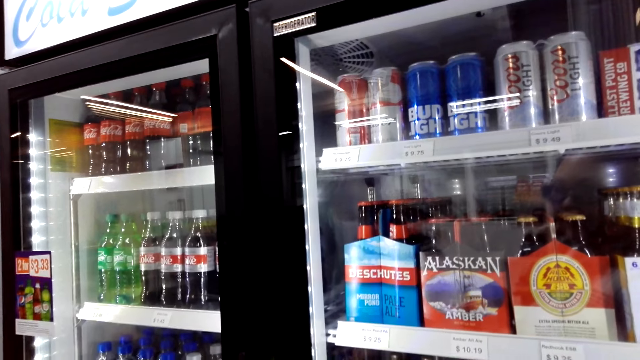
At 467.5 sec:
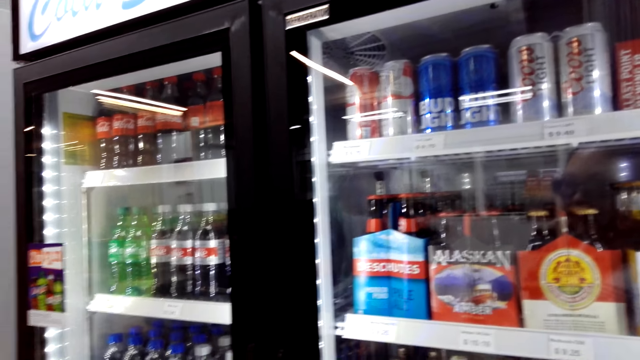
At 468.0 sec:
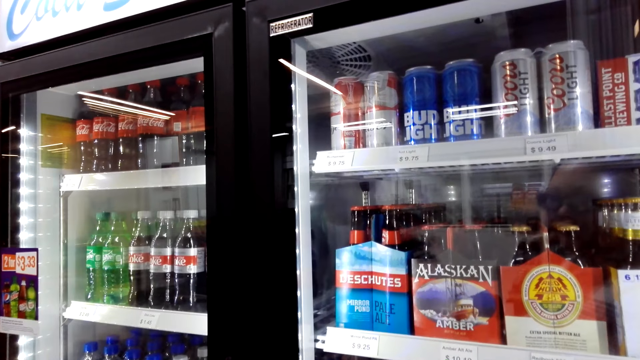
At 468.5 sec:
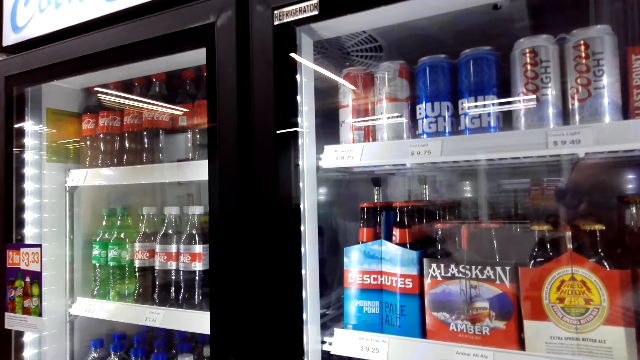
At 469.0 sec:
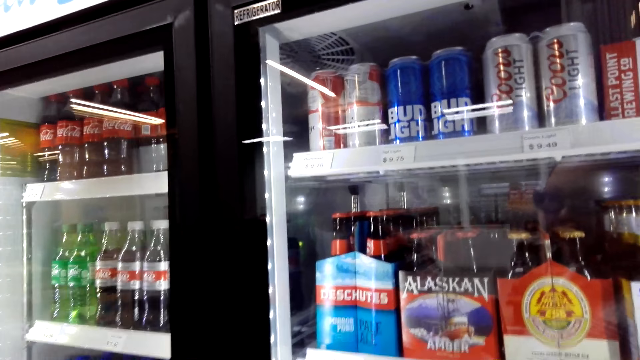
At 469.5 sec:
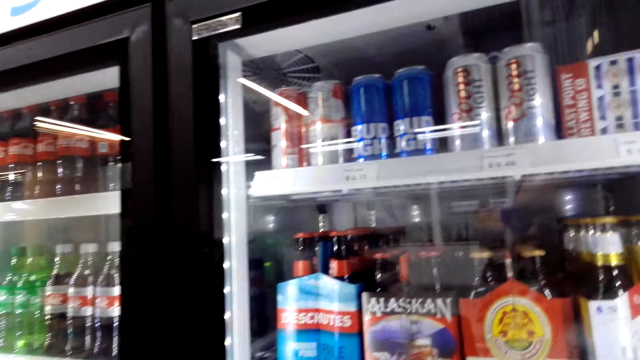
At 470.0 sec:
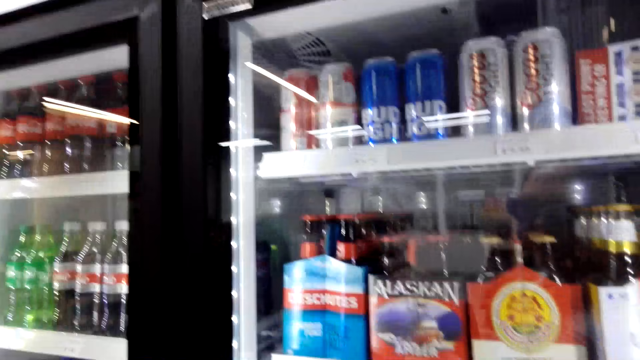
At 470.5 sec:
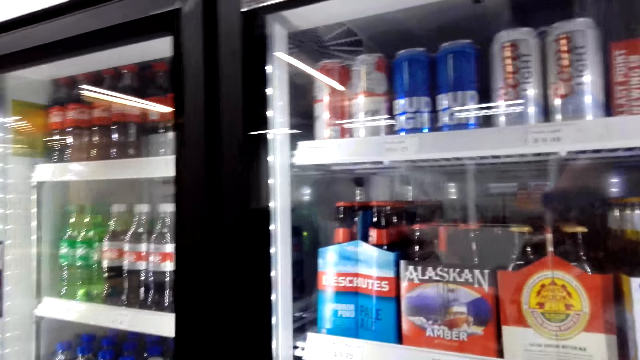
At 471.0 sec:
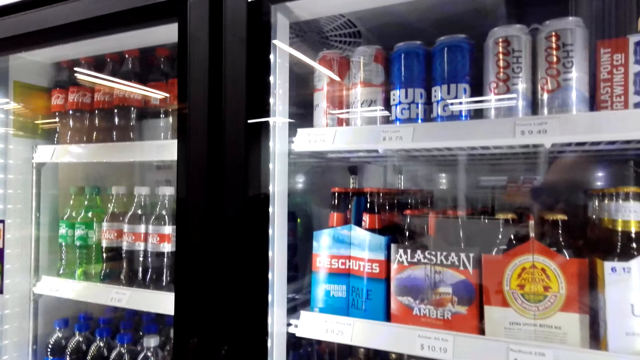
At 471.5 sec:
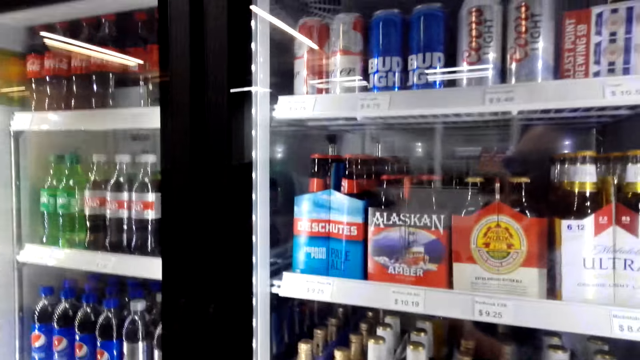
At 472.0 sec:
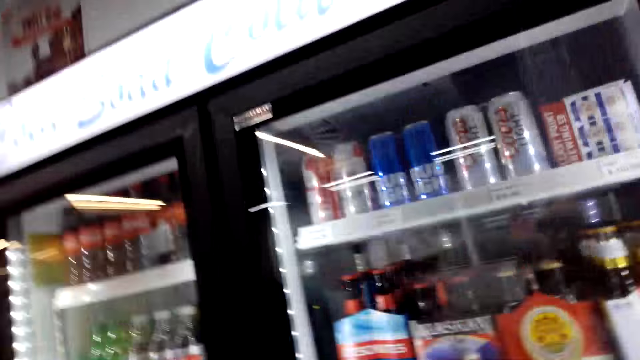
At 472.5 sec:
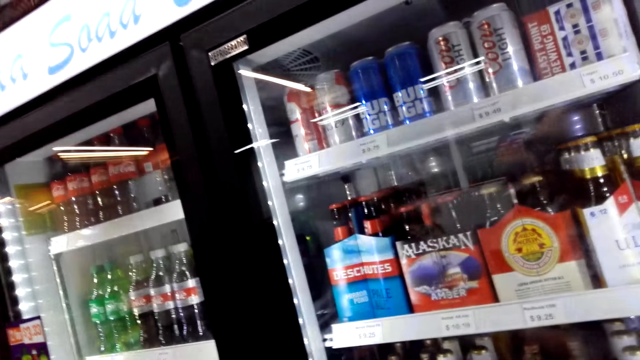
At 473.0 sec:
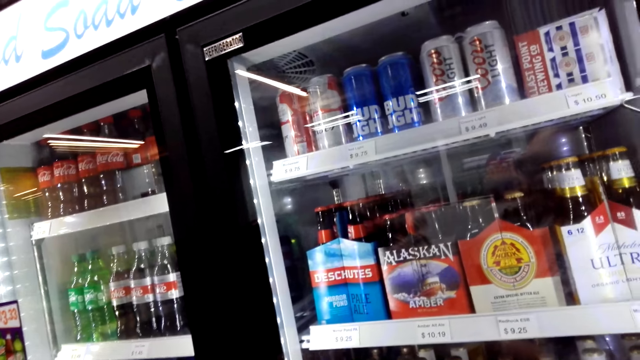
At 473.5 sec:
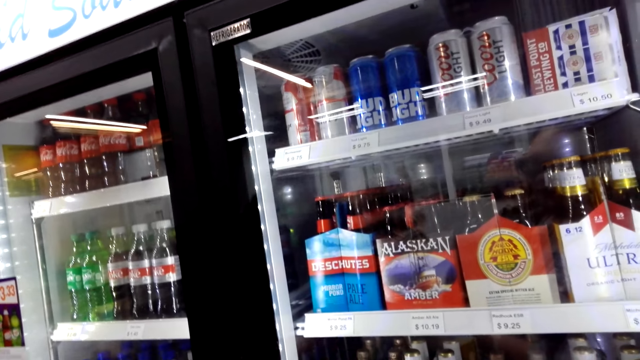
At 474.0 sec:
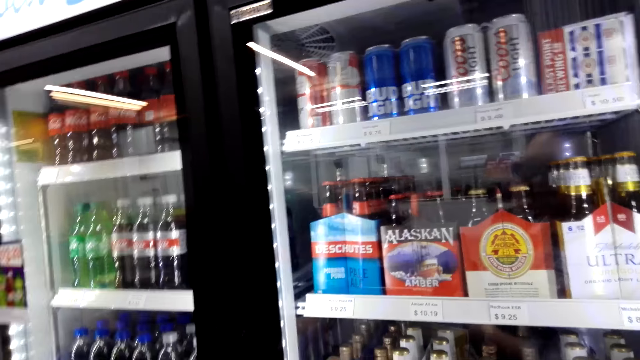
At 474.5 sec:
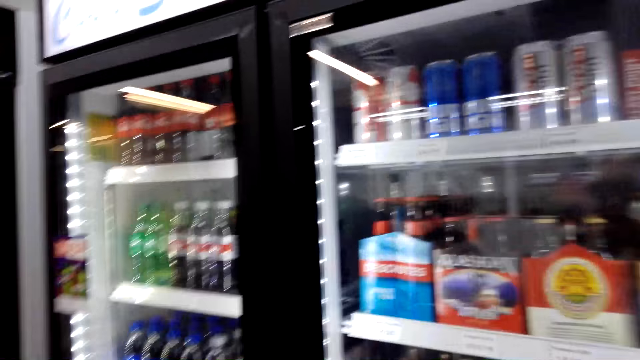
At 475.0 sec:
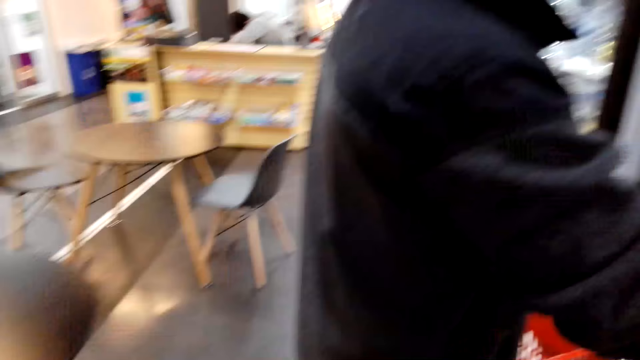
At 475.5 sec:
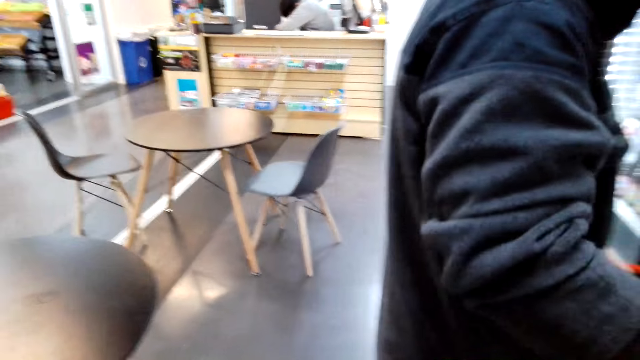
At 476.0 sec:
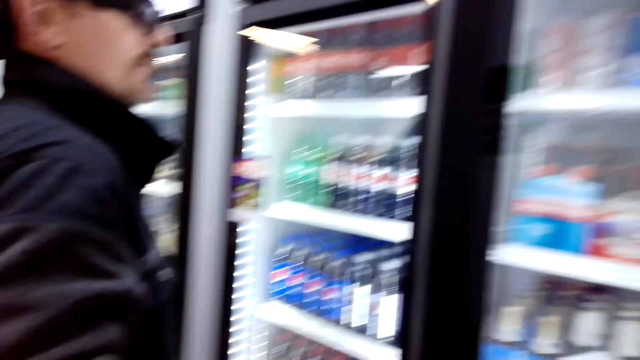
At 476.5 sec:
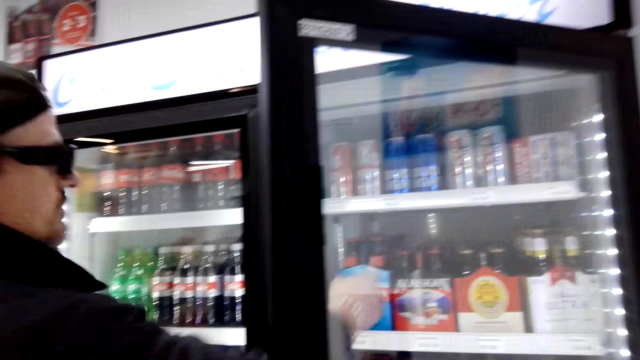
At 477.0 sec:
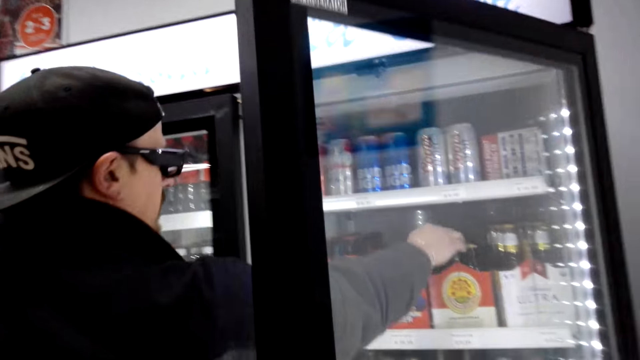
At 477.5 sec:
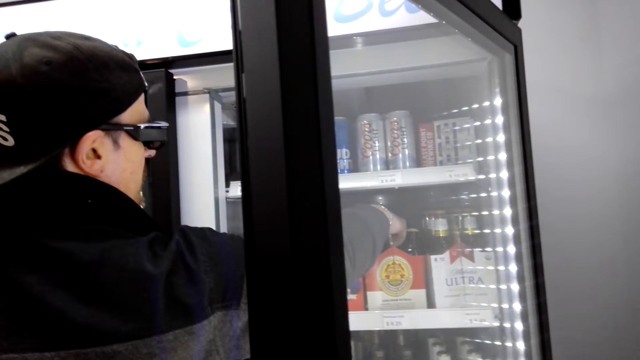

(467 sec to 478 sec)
A man opens the refrigerator.

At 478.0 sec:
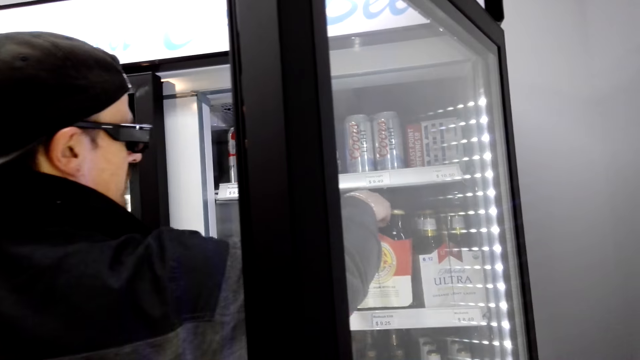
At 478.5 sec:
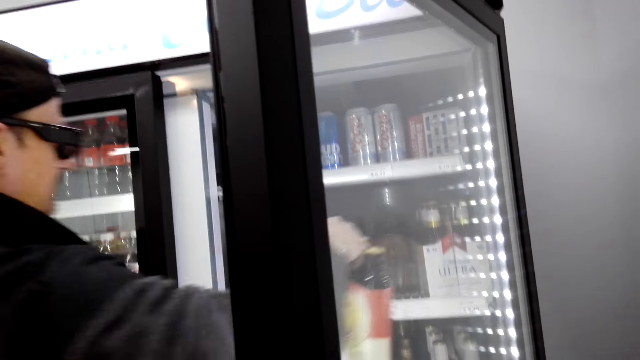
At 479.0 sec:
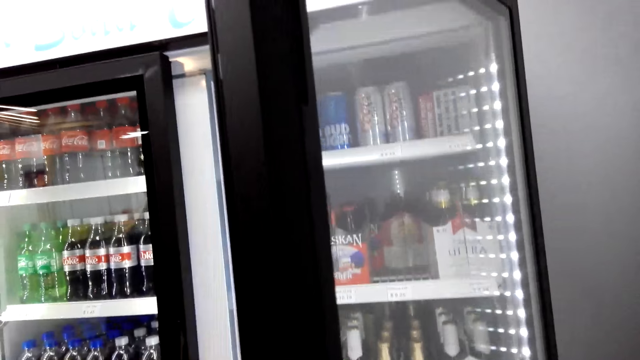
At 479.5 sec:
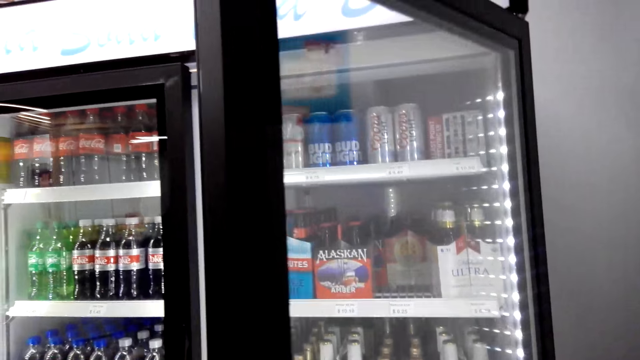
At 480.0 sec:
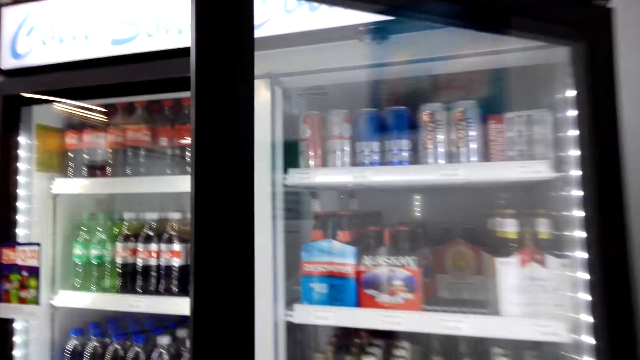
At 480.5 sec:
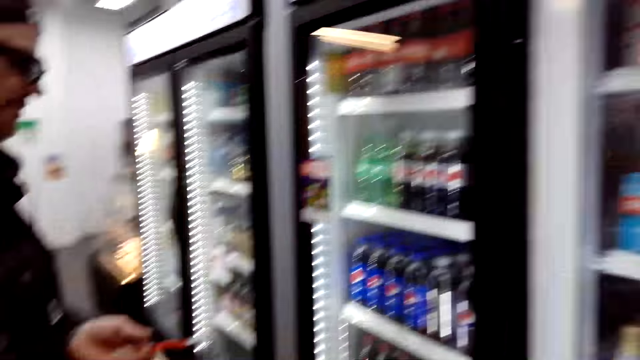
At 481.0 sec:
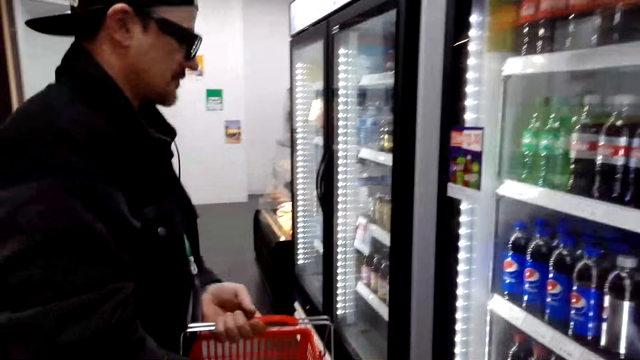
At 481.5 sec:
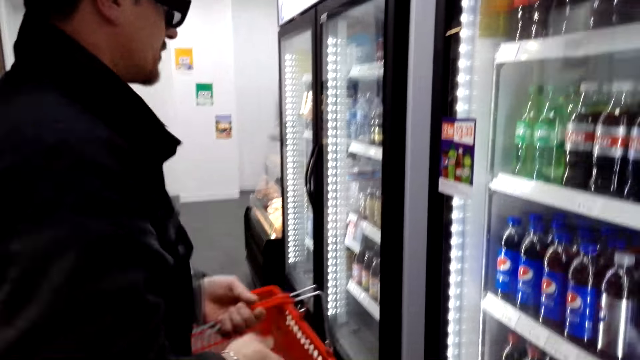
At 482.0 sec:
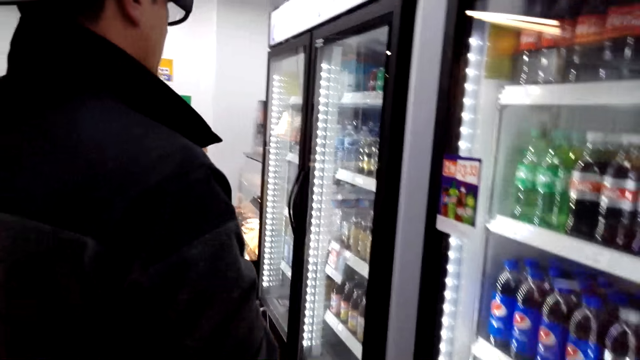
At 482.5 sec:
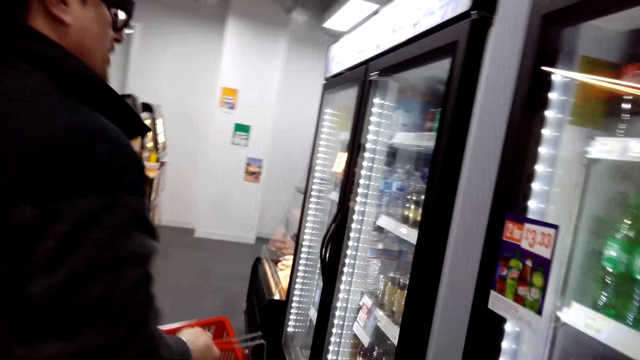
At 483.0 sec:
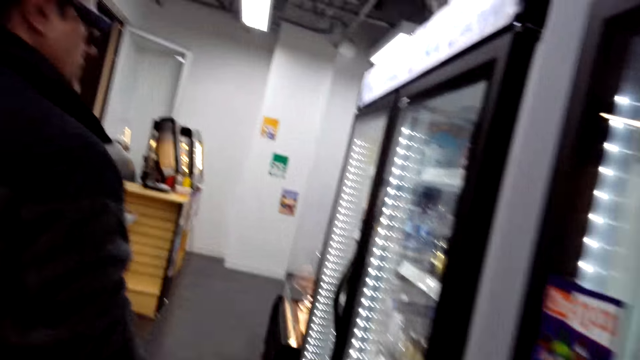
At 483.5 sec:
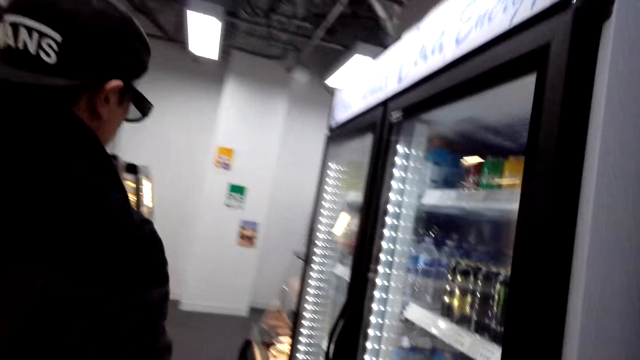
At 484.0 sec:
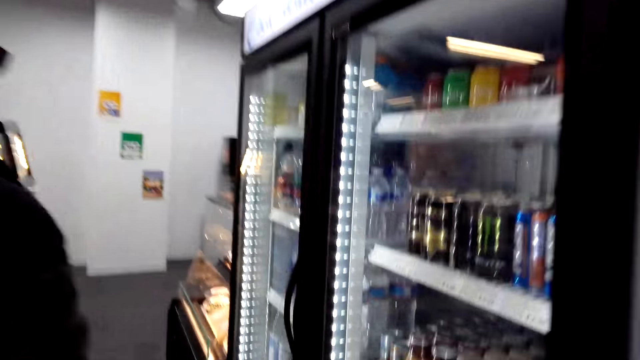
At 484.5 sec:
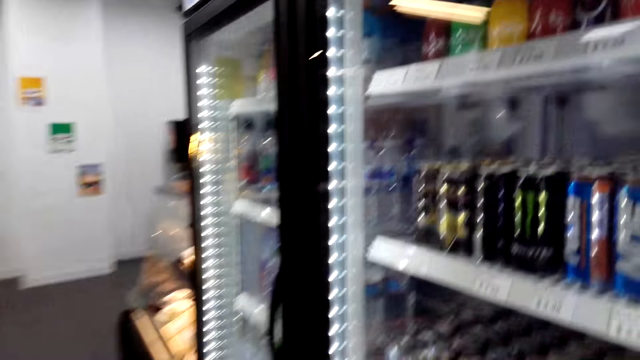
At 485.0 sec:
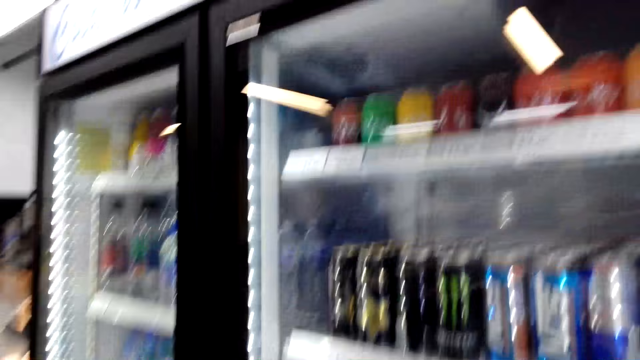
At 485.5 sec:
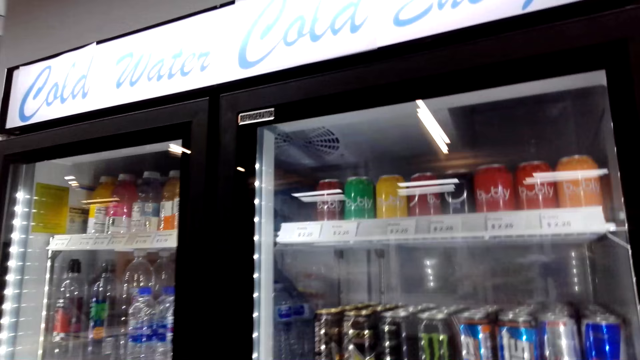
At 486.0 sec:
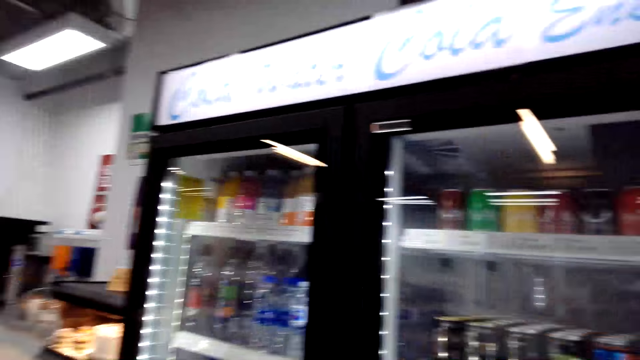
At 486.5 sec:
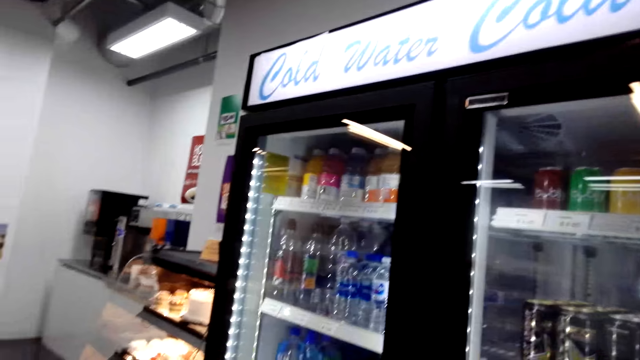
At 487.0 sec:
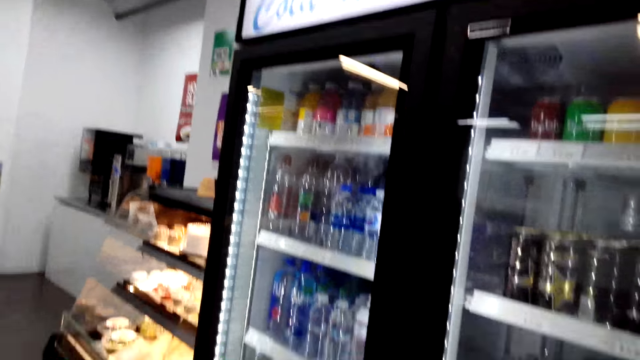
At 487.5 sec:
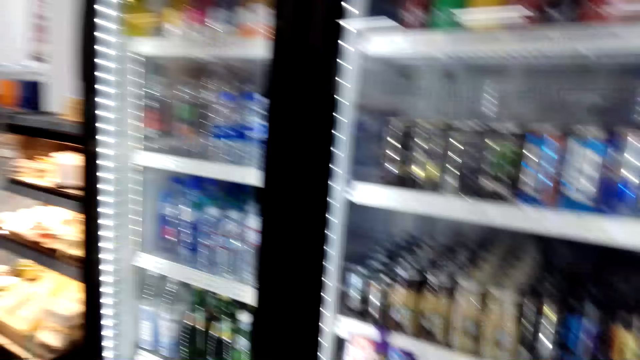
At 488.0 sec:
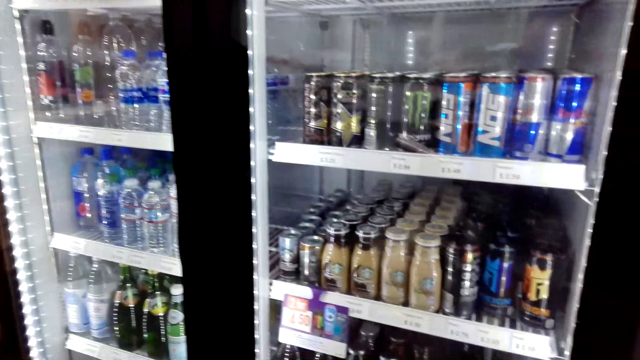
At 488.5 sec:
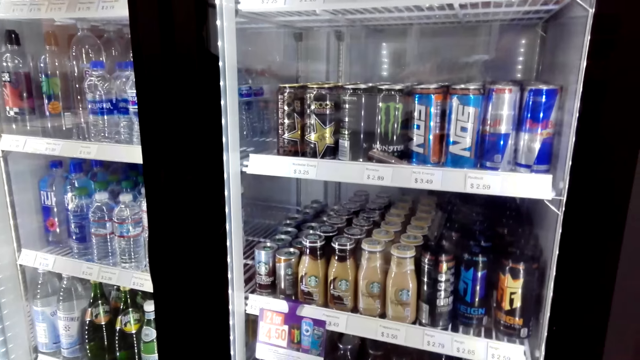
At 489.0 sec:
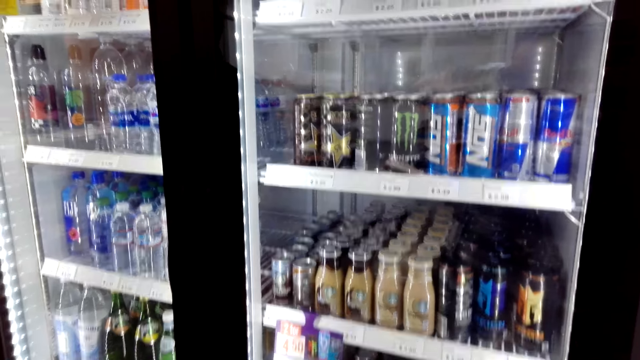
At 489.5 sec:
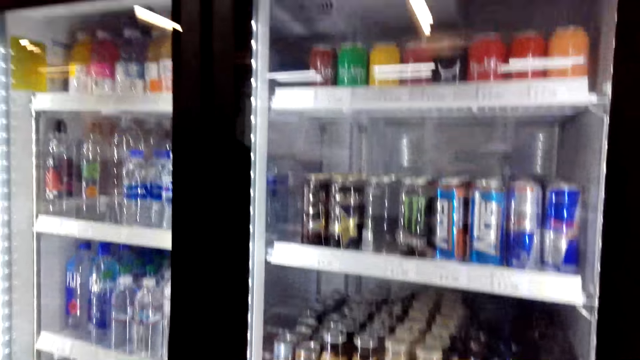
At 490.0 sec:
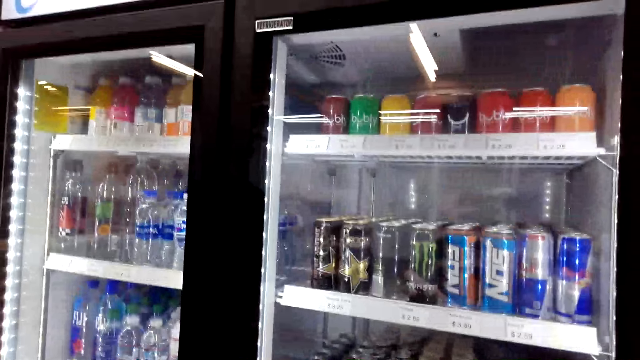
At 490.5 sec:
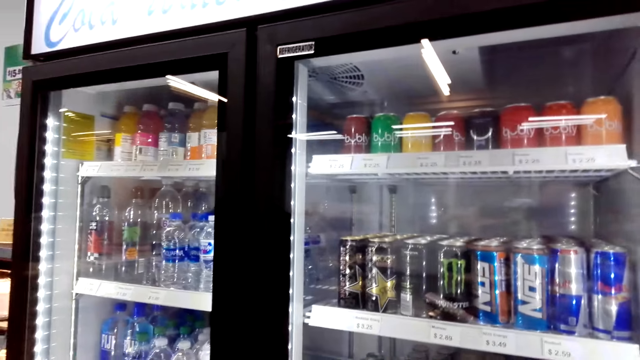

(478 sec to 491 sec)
A man takes out a pack of cold beer or drinks. The man puts the drinks in the shopping basket. The camera wearer closes the refrigerator. The man walks around.
